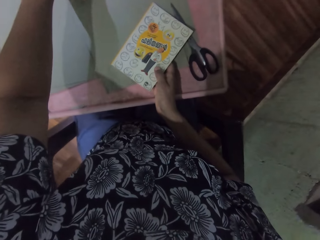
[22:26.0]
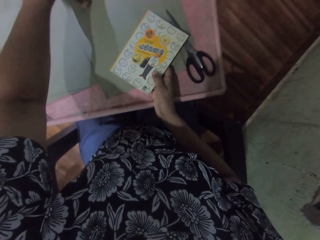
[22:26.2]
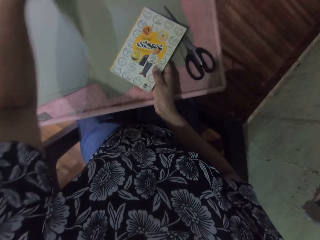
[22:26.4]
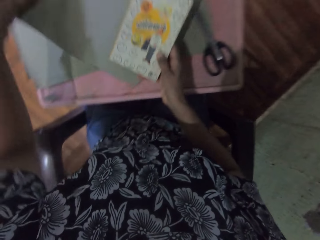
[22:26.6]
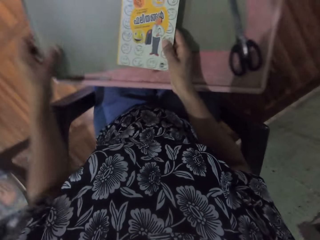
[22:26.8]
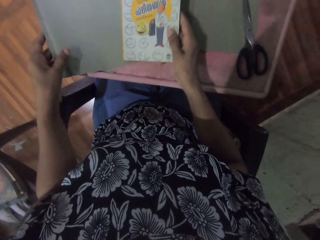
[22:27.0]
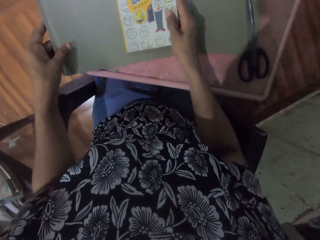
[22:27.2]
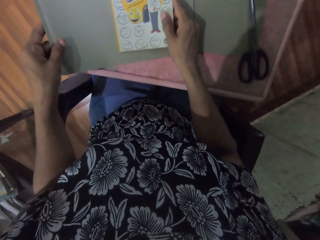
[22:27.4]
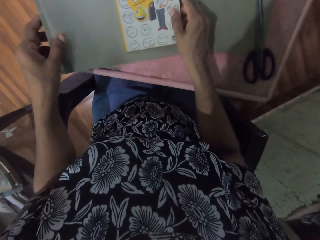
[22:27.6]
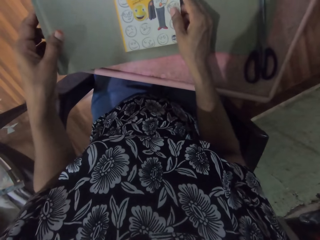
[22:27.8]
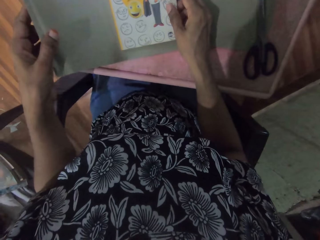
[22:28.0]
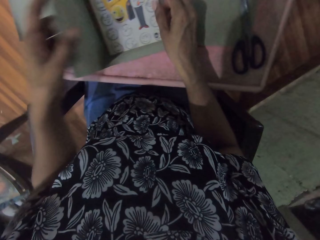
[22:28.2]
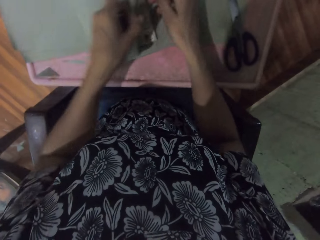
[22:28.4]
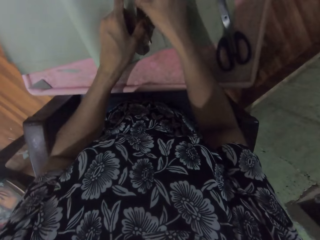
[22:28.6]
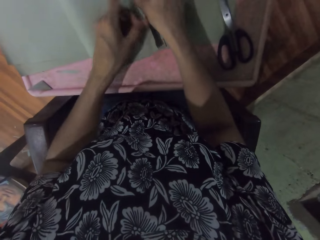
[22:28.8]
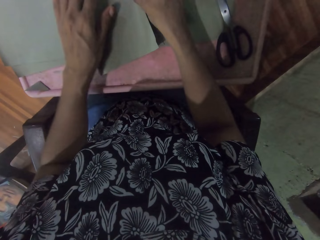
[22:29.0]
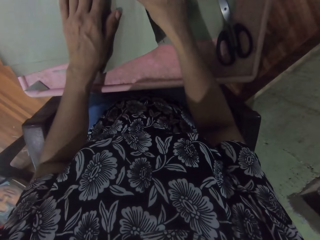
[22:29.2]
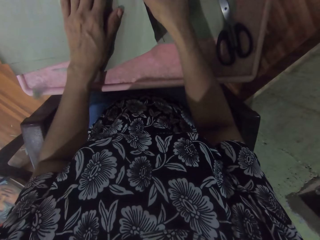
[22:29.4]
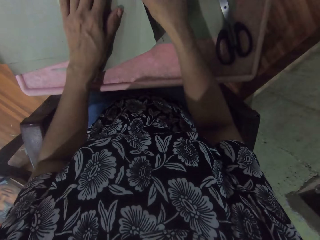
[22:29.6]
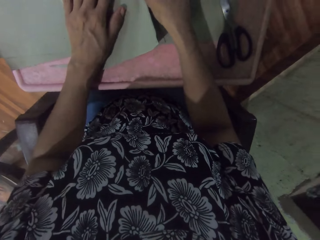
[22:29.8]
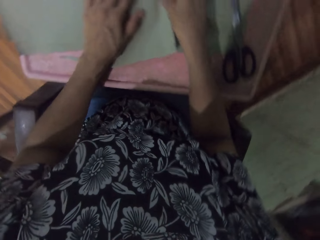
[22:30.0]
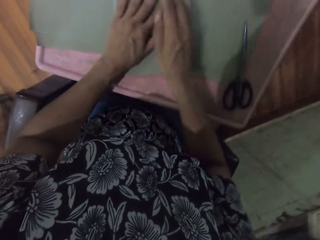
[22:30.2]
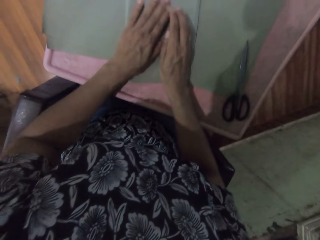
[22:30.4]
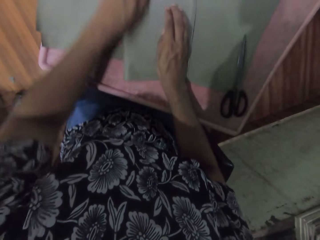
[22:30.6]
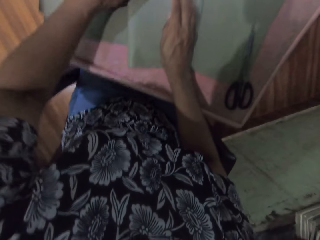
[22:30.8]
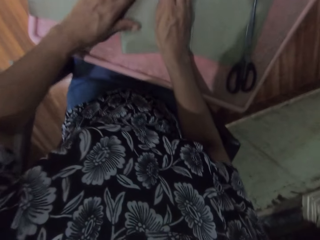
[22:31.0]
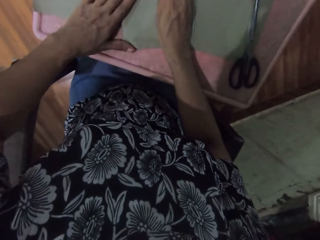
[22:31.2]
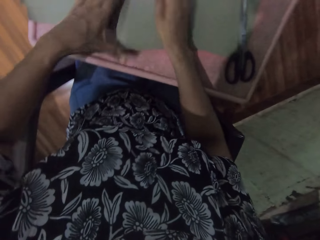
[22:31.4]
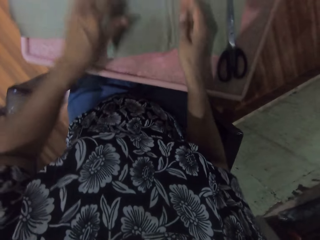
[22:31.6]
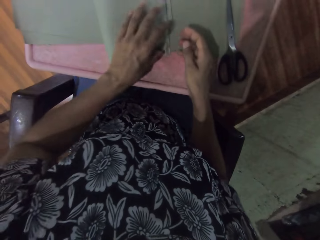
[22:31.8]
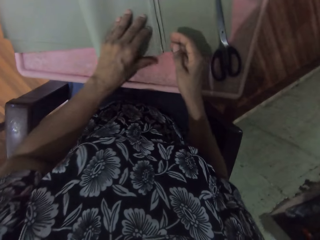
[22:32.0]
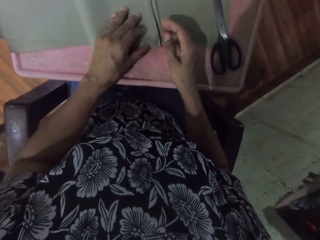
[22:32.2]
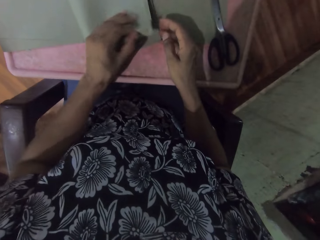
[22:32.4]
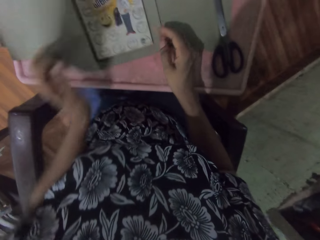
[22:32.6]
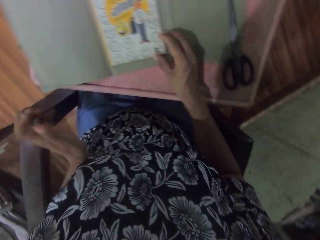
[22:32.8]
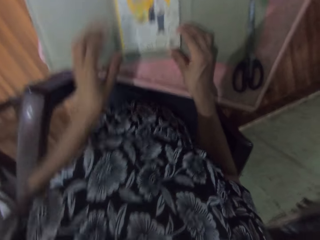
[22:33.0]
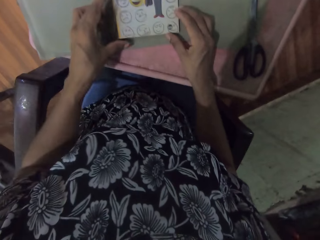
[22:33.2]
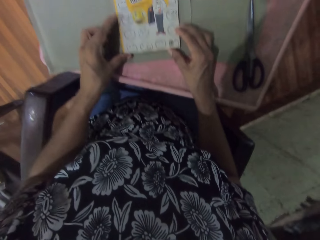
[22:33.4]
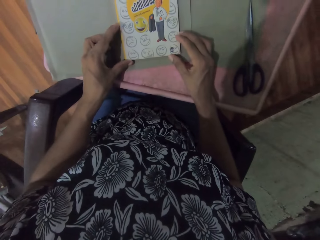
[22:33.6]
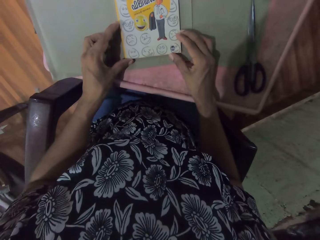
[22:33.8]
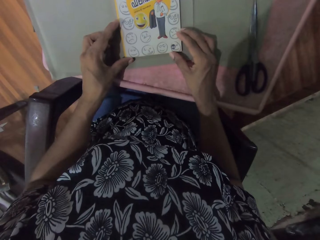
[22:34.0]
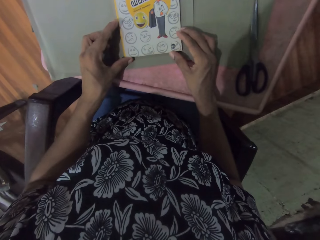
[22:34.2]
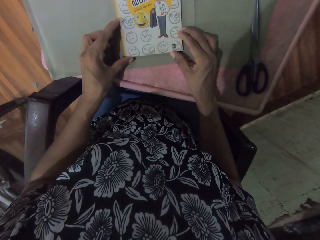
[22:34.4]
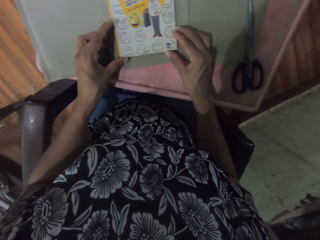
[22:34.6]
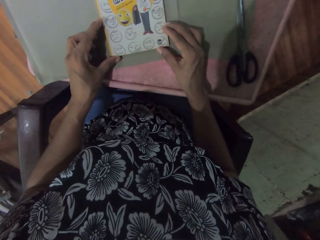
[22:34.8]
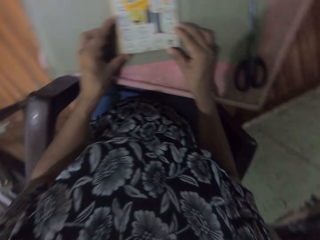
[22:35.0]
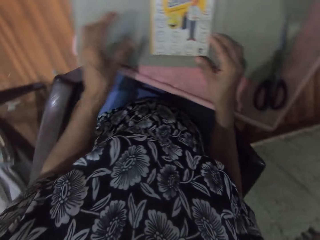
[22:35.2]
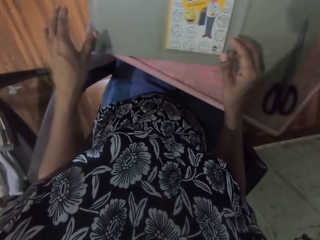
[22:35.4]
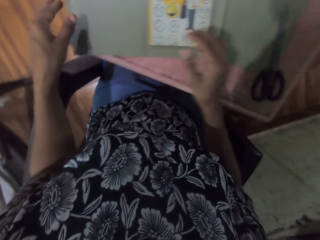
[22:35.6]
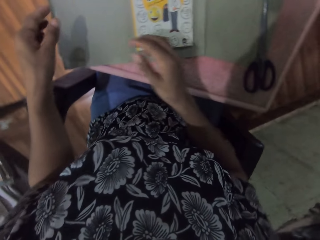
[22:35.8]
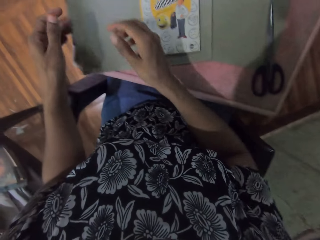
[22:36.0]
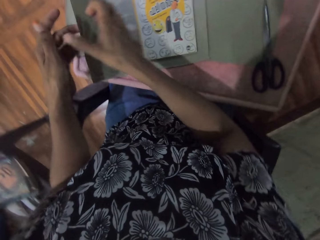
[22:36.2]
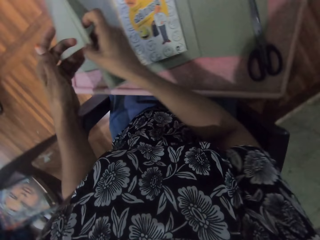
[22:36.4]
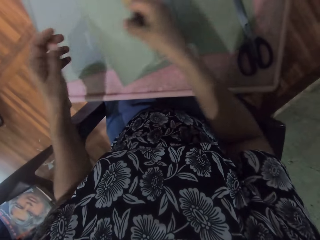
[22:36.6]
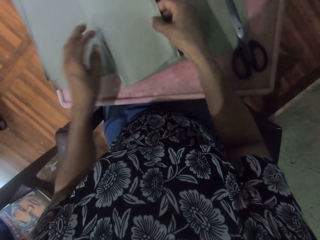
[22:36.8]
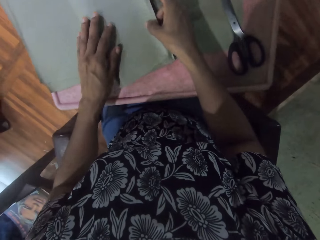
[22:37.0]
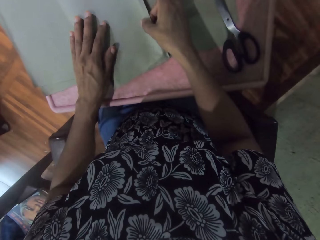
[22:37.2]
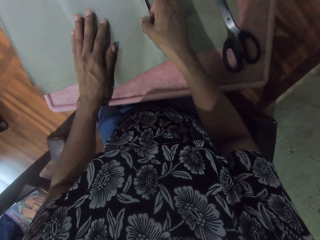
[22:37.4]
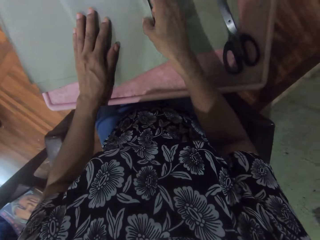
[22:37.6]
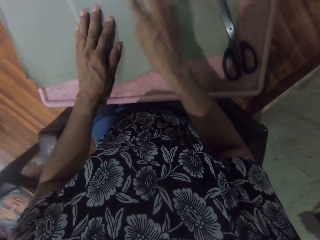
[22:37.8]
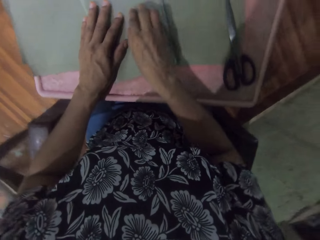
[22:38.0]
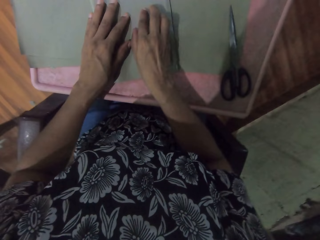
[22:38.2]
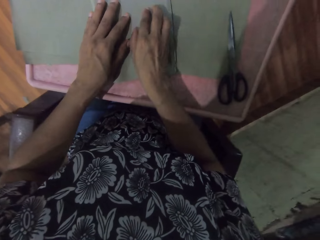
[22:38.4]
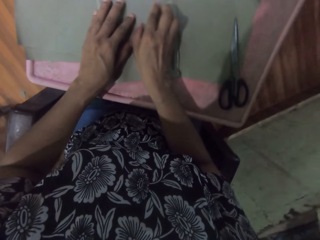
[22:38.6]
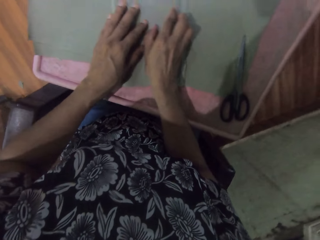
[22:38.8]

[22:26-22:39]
The camera wearer adjusts the wrapping paper with her left hand. She drops the book in the wrapping paper with her right hand. She wraps the book with the wrapping paper with both hands. She unfolds the paper. She adjusts the book with both hands. She wraps the book with the wrapping paper with both hands. She holds the paper with both hands.

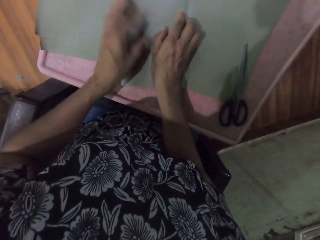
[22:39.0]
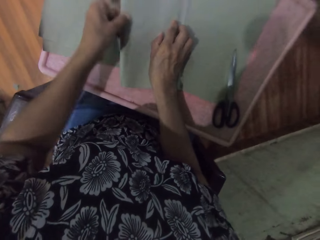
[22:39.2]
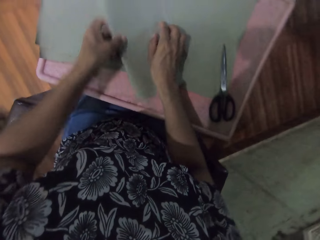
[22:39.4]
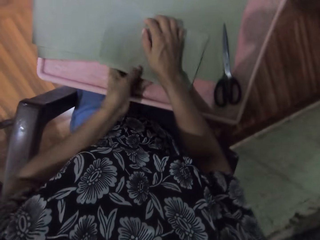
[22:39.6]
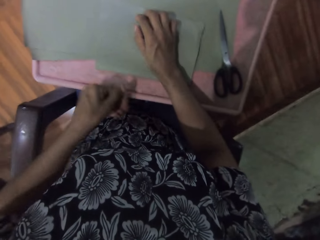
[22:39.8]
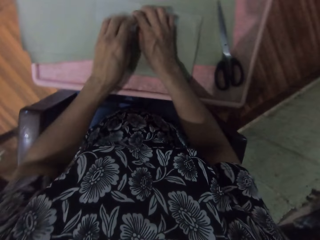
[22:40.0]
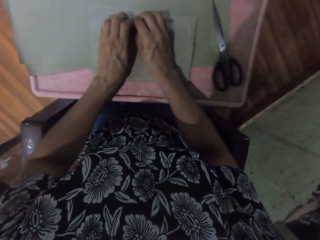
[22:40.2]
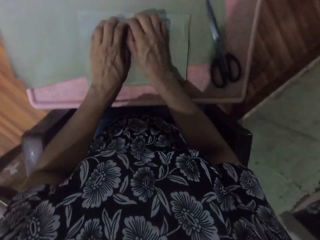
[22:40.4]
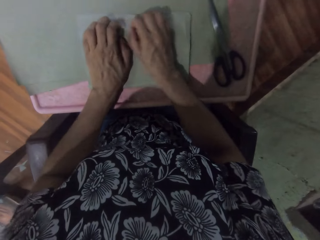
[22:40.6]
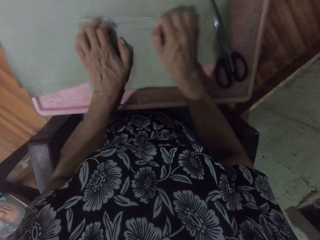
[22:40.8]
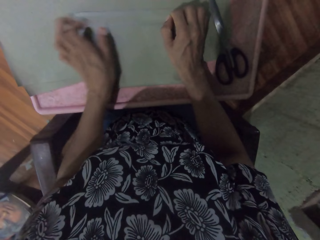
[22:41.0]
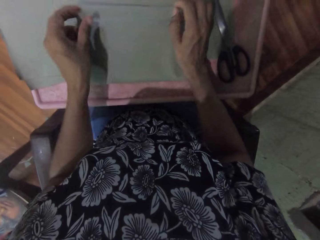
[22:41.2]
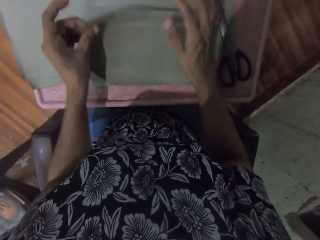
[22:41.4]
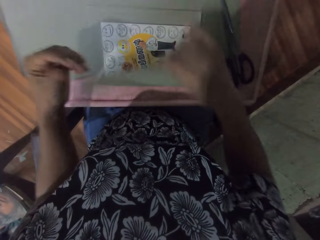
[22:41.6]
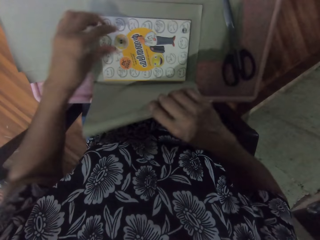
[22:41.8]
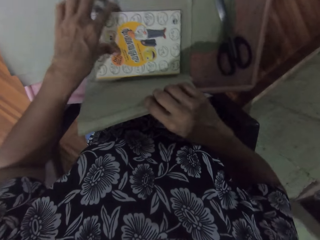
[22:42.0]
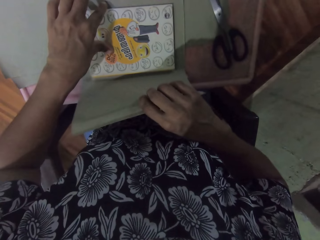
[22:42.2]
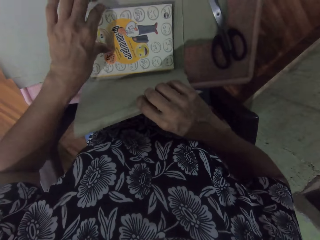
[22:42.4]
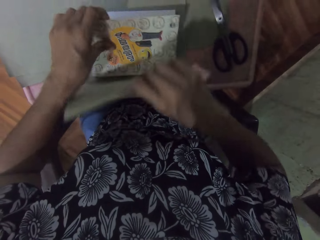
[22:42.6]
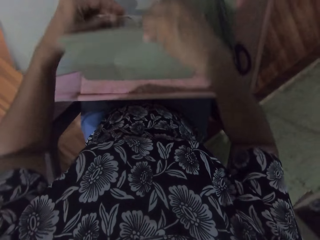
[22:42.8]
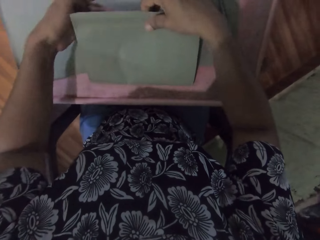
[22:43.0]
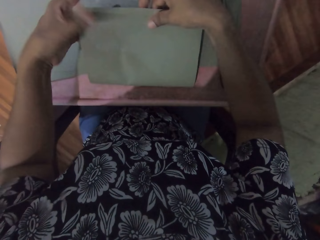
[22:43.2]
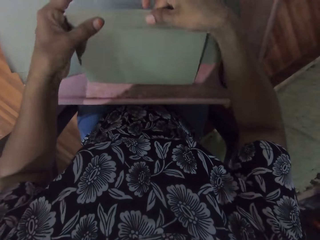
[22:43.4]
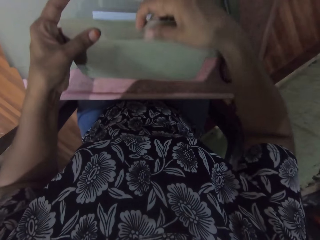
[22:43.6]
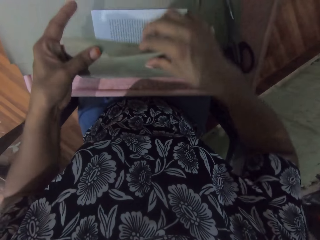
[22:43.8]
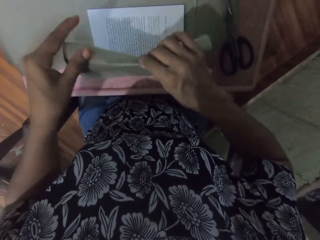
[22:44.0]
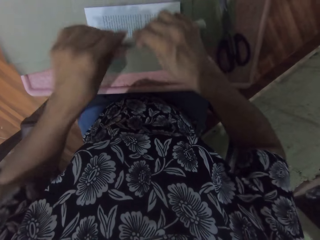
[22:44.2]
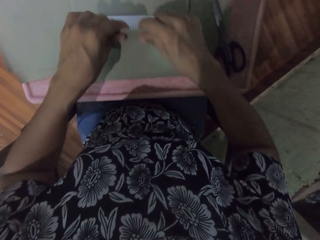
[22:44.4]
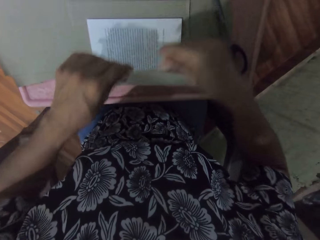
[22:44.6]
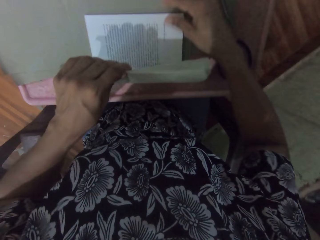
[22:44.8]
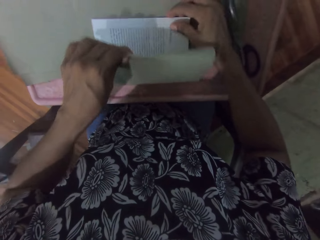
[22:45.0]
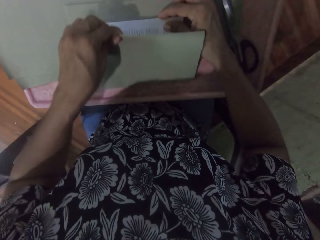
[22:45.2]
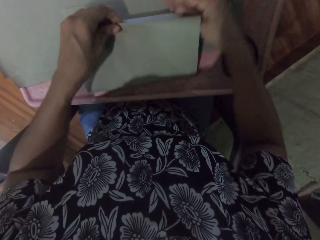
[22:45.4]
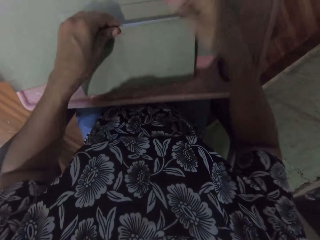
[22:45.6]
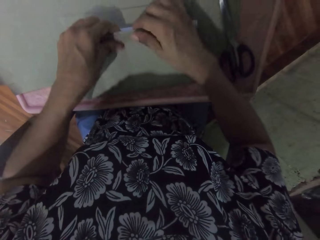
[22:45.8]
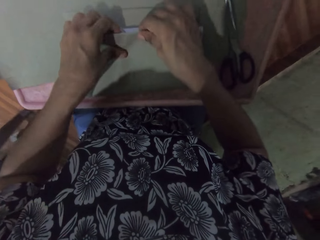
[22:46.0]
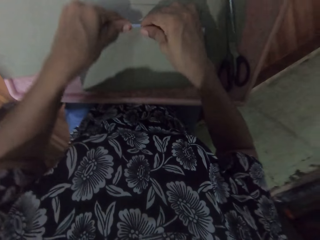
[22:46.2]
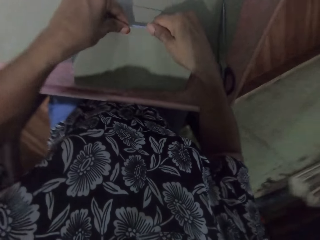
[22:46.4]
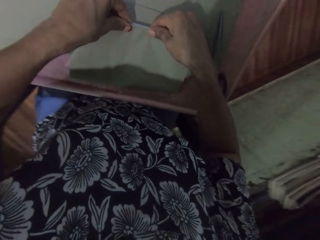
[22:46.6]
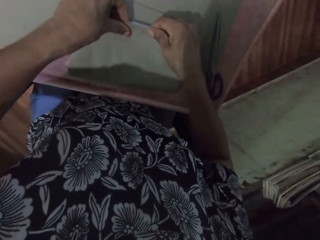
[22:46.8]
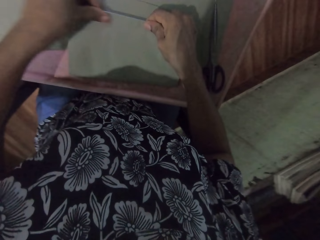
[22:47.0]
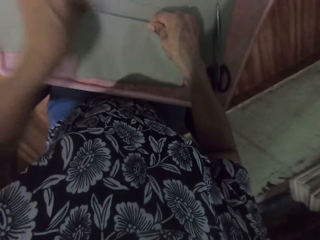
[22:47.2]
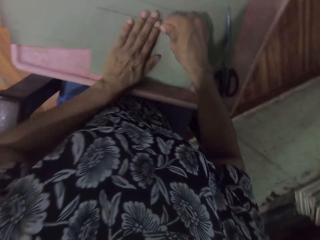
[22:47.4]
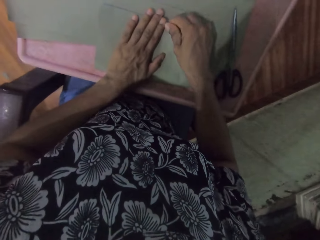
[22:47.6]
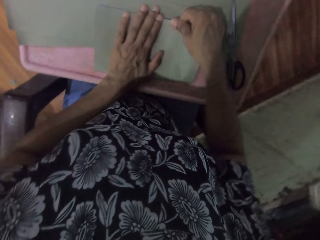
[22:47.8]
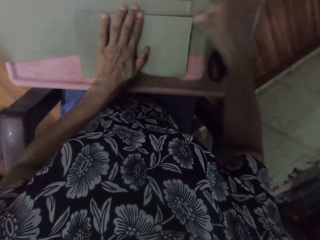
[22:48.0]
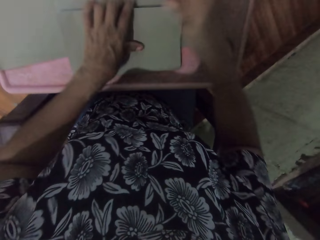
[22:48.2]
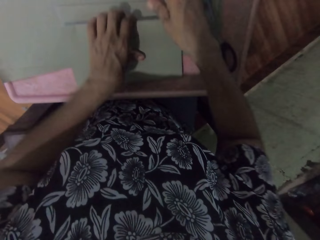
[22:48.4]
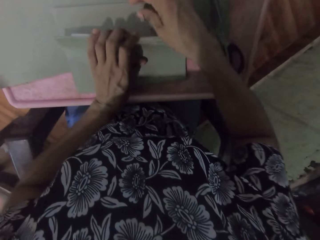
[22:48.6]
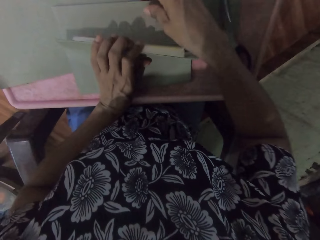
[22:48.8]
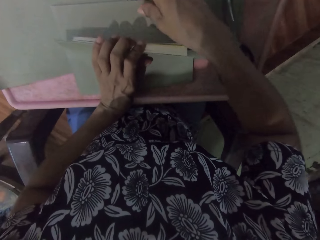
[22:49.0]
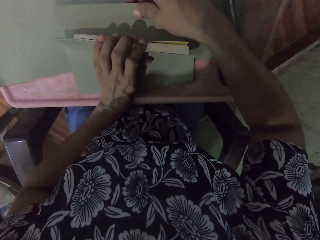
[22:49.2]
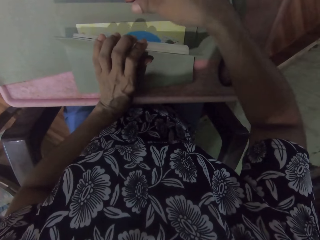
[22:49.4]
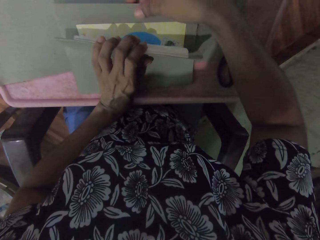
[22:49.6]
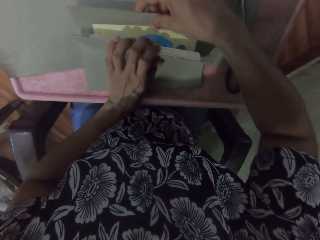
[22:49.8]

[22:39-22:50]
The camera wearer rotates the book. They cover the book with the paper. They unfold the paper. They open the book. They cover the book with the paper. They open the book.
